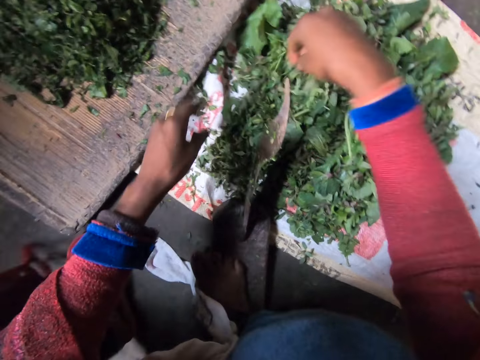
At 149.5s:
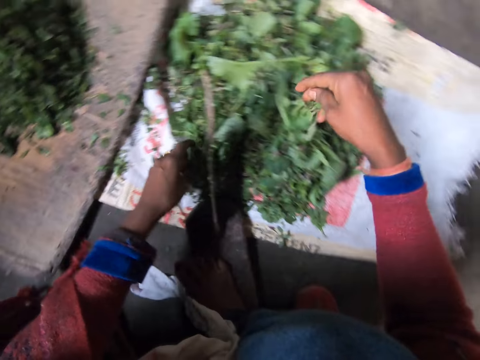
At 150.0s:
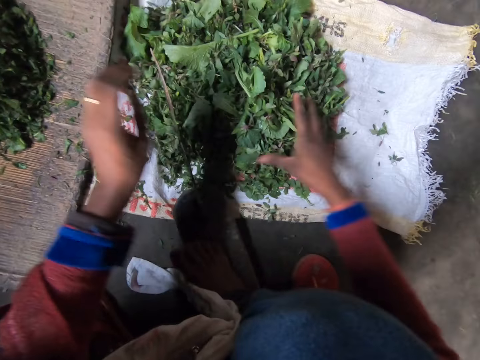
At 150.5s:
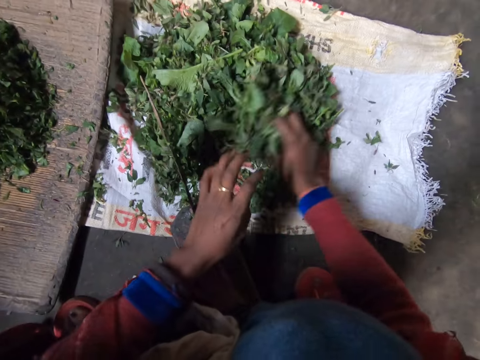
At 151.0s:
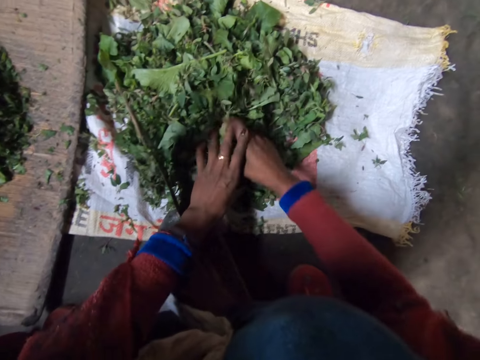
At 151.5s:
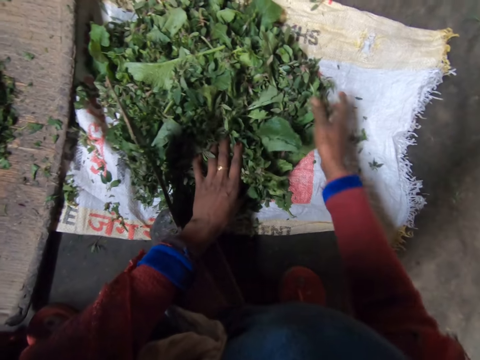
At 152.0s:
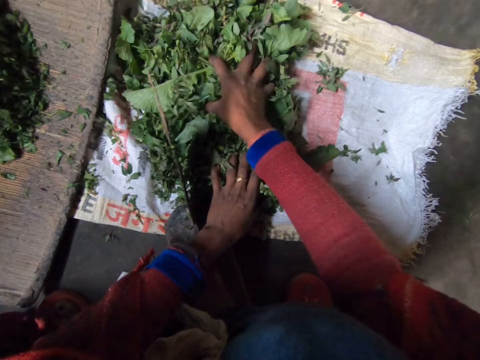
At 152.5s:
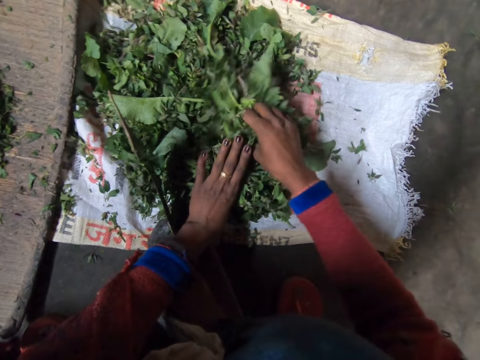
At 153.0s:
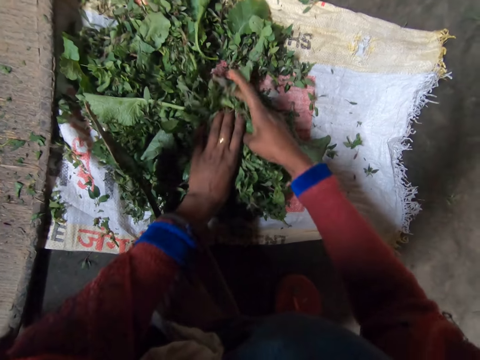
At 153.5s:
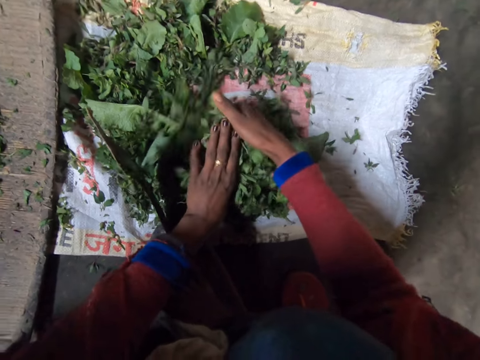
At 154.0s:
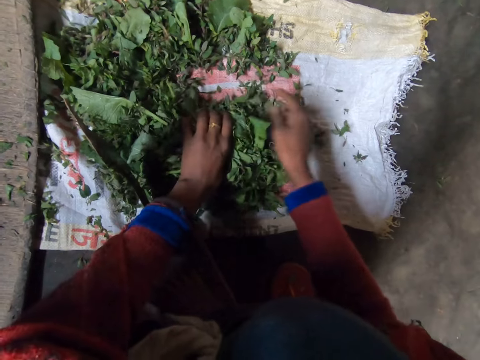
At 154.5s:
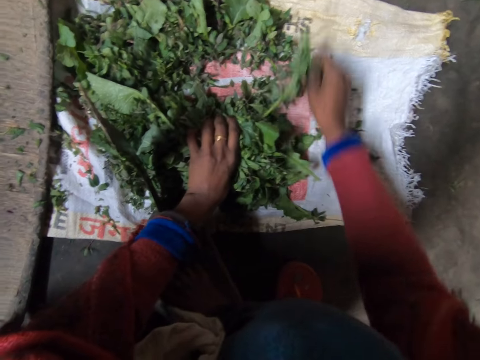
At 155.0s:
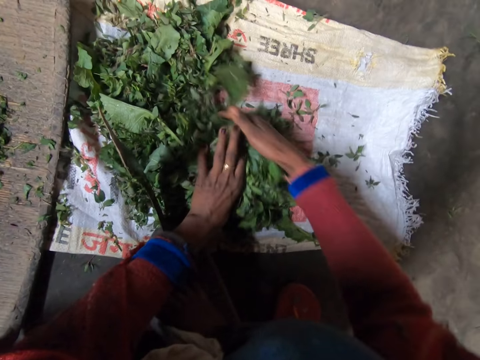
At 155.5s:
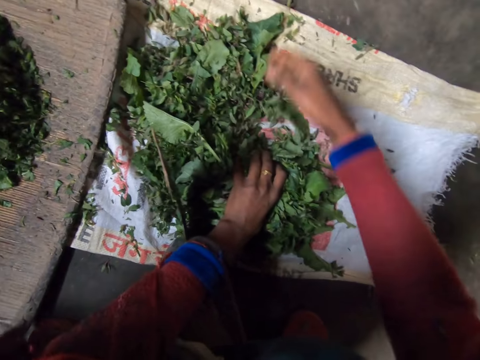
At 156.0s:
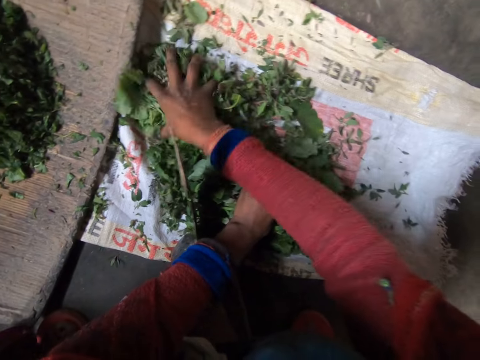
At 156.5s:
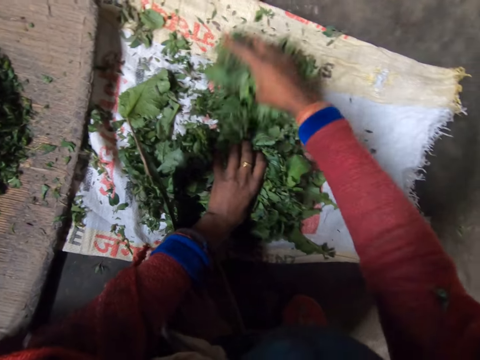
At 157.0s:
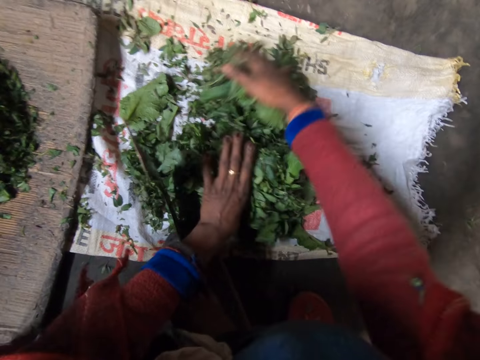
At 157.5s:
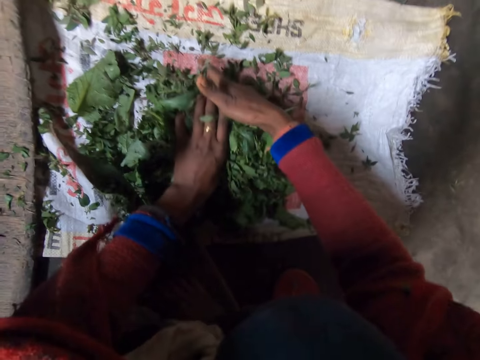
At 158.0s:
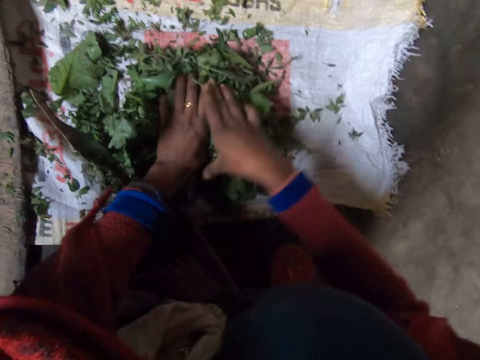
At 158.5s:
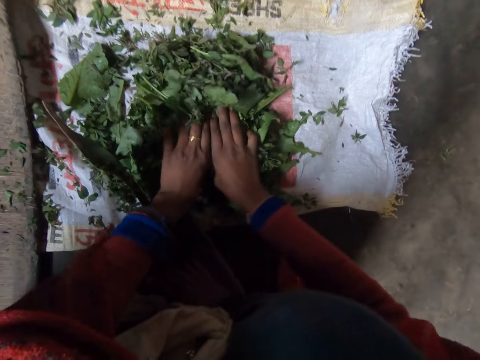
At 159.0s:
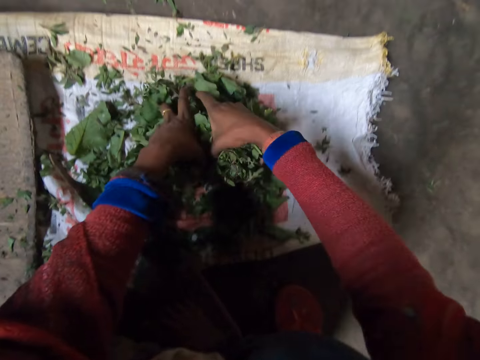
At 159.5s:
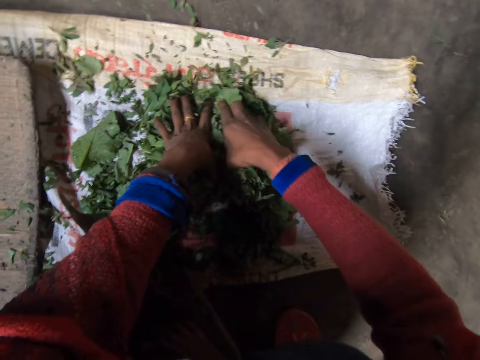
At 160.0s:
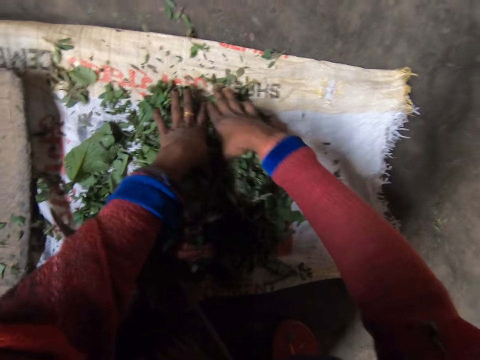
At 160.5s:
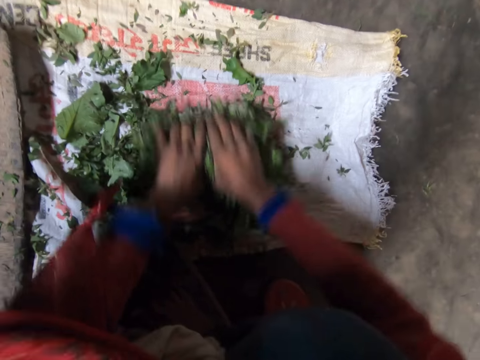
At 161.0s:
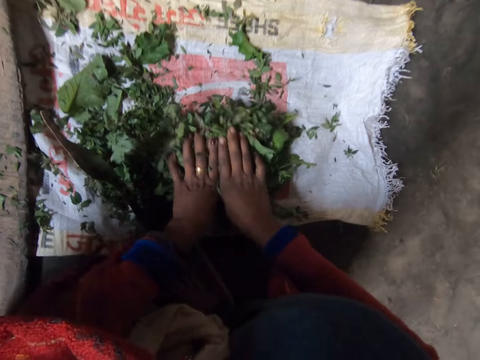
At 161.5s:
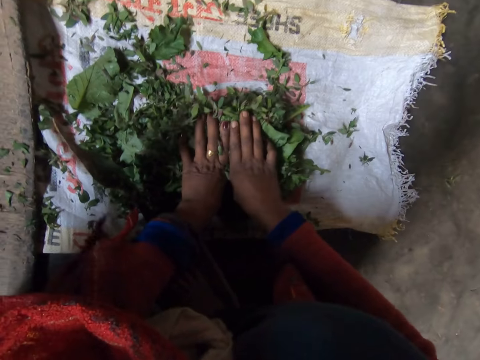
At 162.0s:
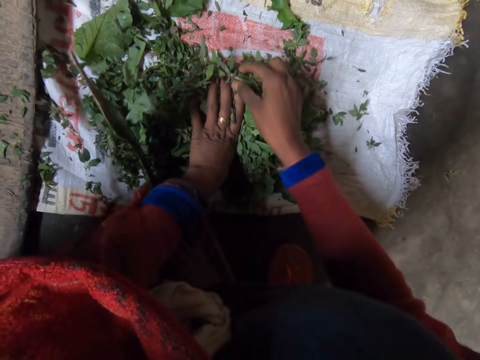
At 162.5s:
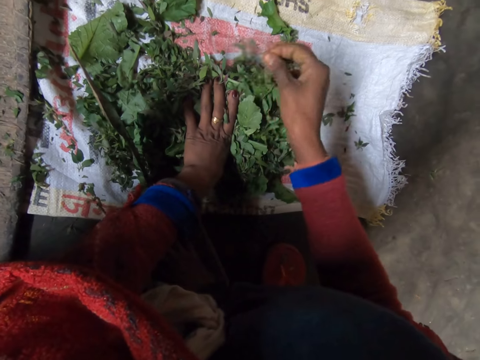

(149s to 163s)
The camera wearer packs the leaves on the sack.

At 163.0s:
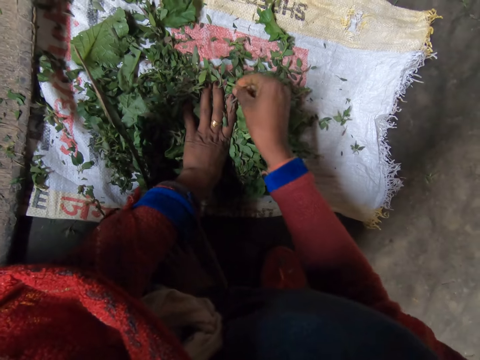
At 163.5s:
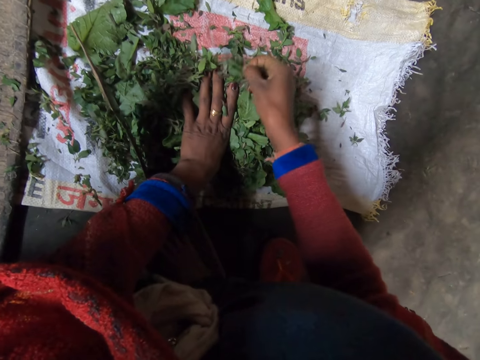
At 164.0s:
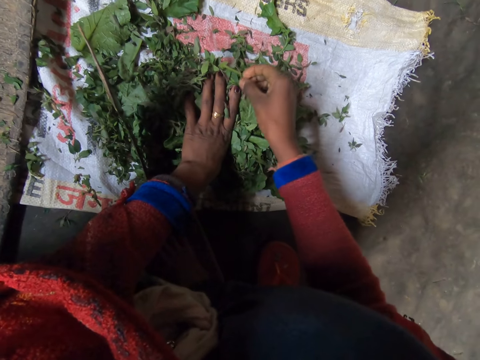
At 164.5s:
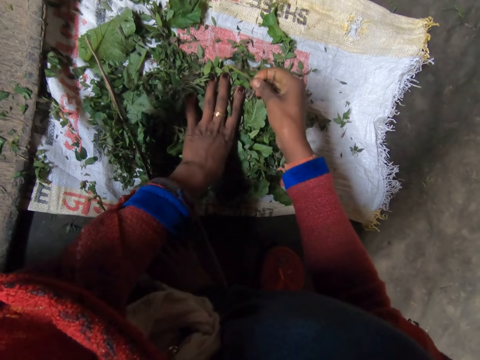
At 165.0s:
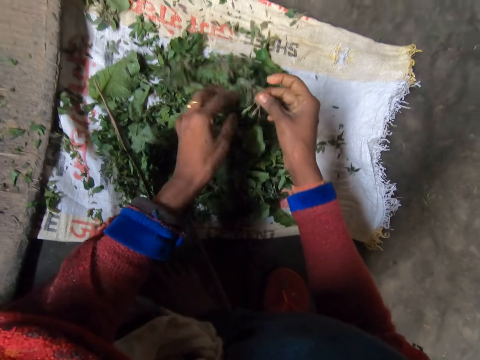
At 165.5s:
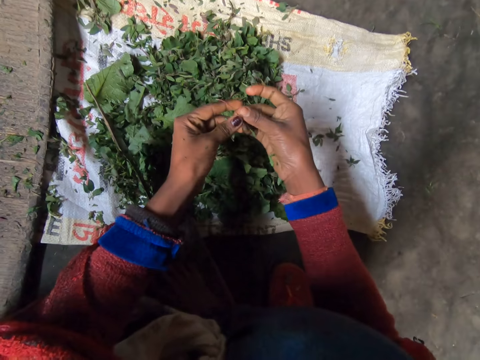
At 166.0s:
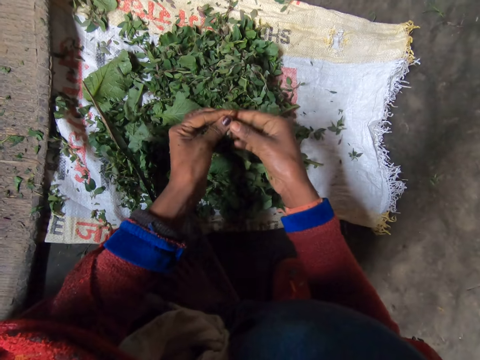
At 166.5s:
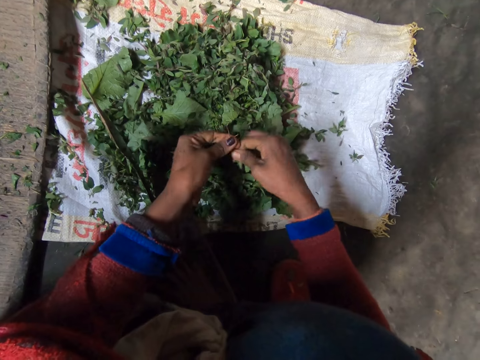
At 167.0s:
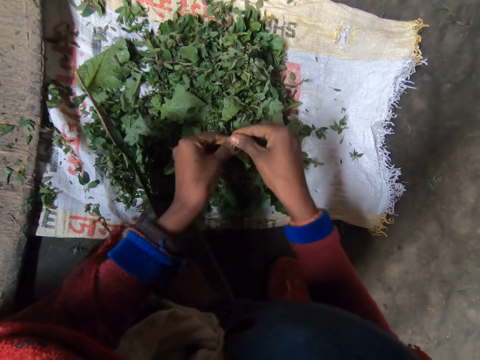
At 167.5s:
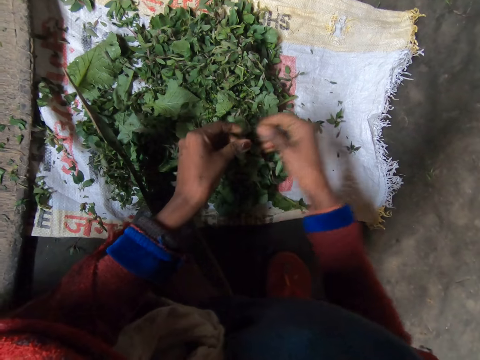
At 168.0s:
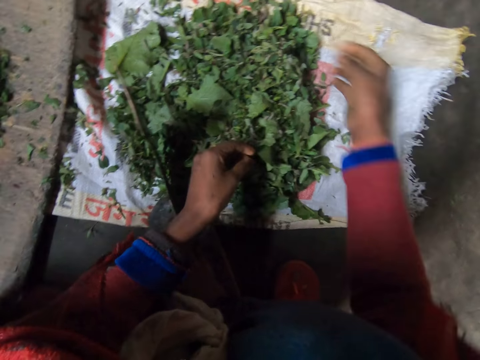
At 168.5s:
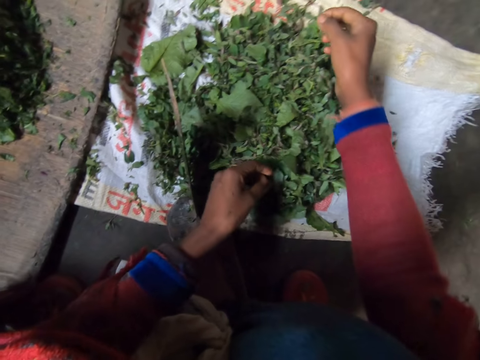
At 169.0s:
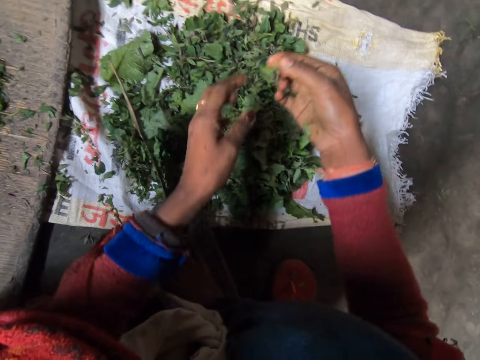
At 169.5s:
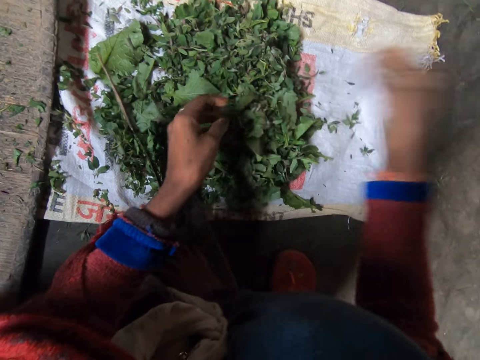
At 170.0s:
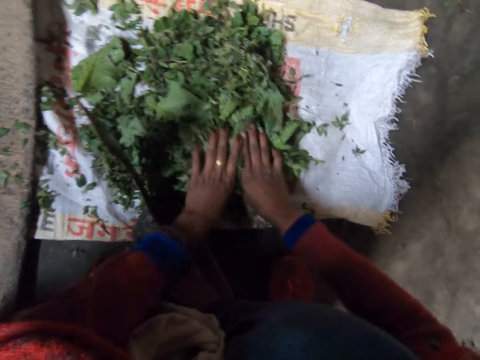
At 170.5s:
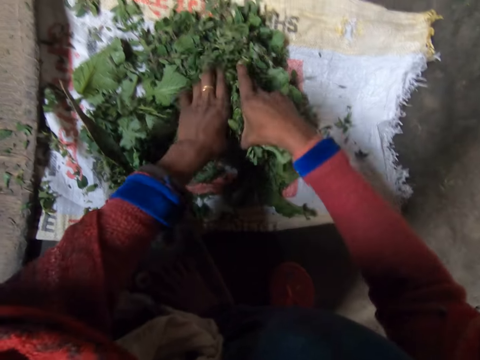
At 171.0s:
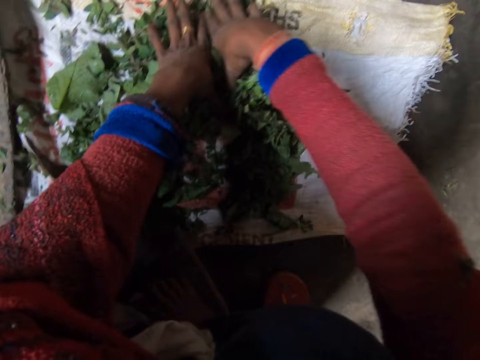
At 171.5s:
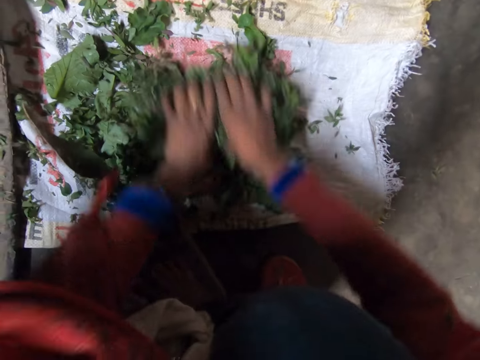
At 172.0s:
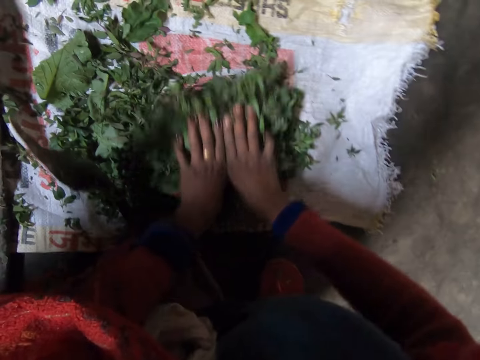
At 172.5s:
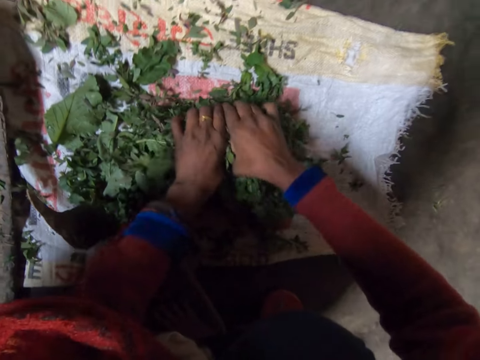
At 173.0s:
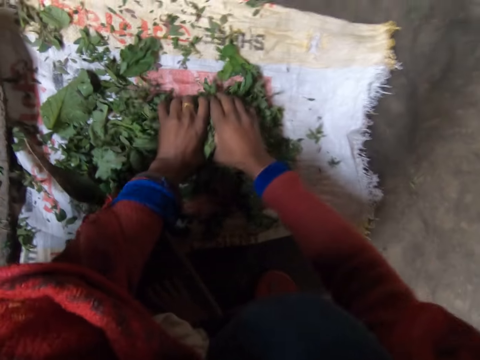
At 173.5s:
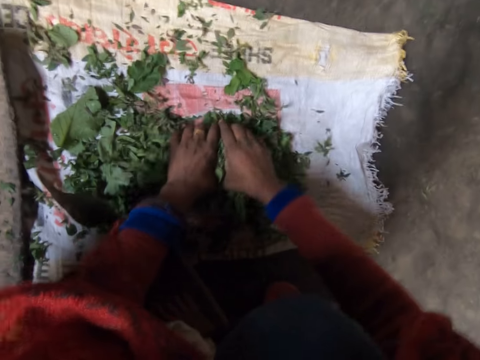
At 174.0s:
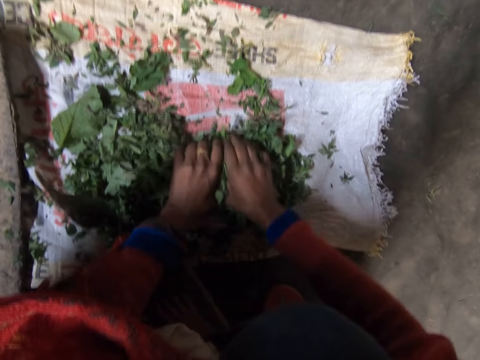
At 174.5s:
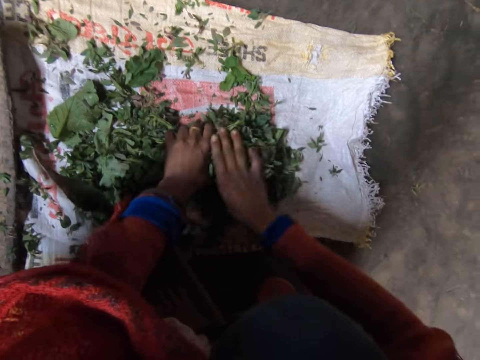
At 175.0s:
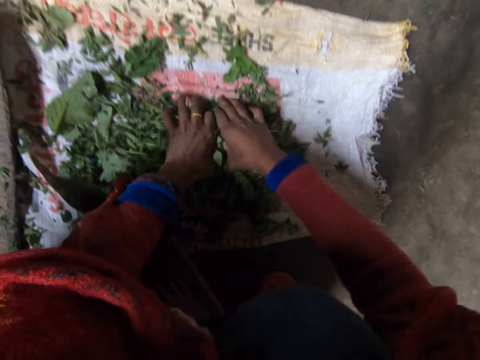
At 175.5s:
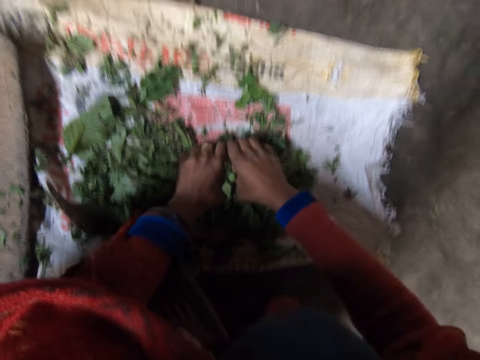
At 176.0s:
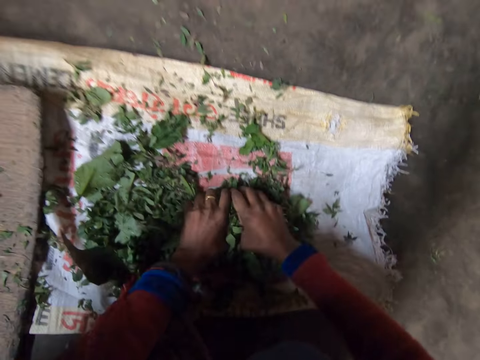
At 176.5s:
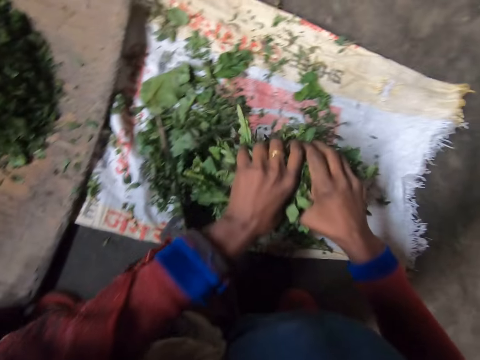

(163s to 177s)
The camera wearer removes a stalk from the leaves. They throw the stalk away. They hold the greens together. They pack the leaves on the sack.
